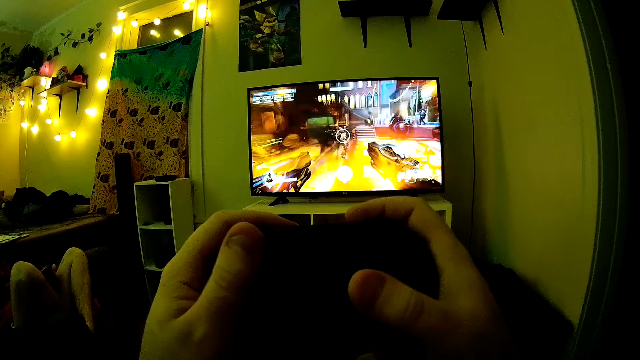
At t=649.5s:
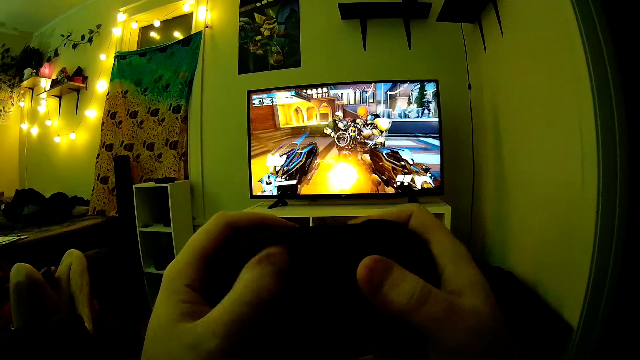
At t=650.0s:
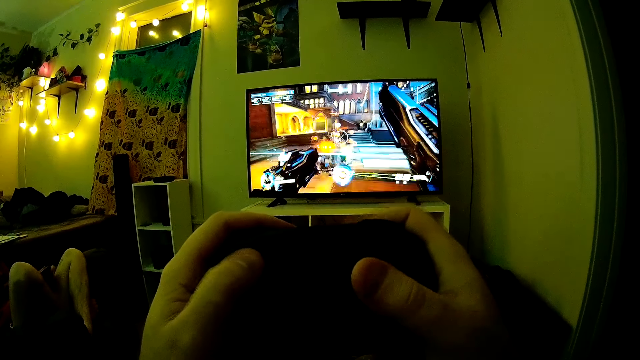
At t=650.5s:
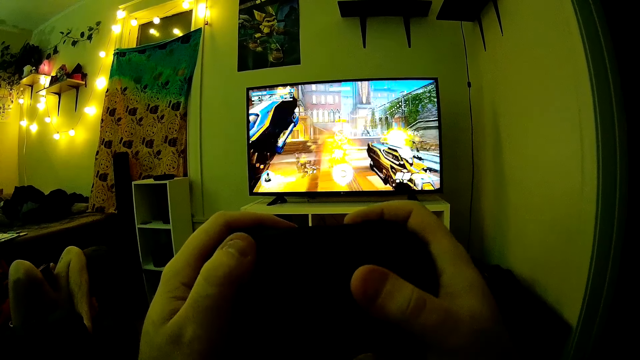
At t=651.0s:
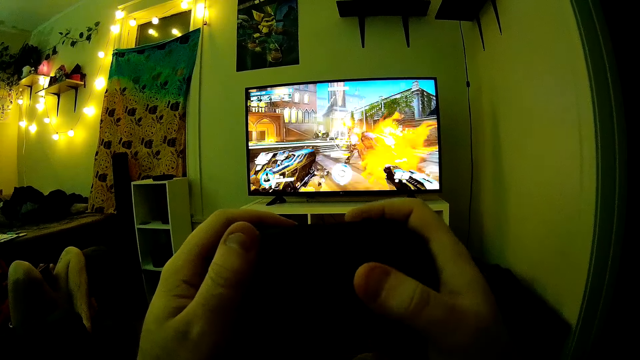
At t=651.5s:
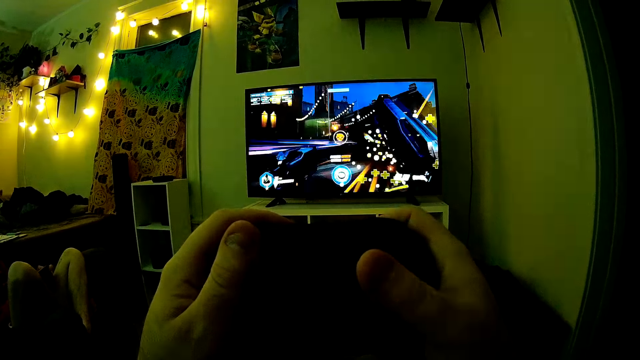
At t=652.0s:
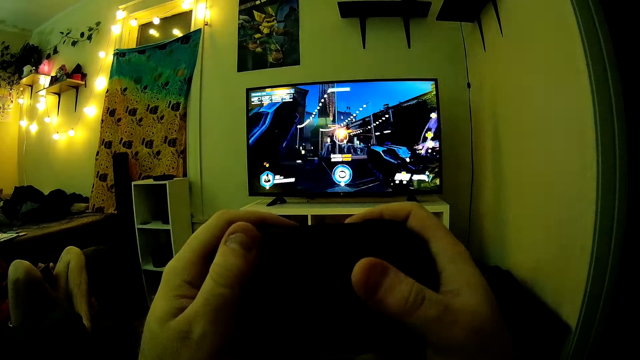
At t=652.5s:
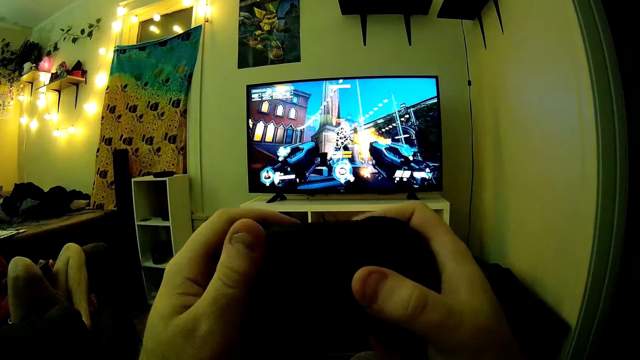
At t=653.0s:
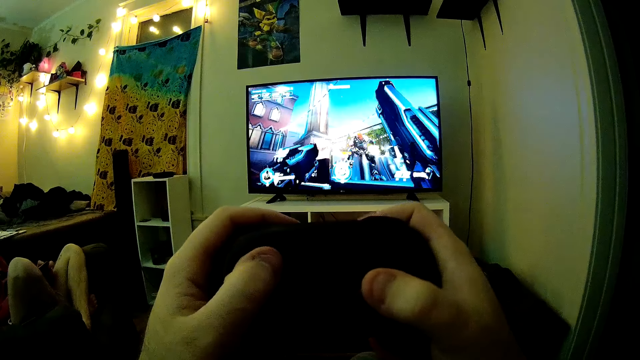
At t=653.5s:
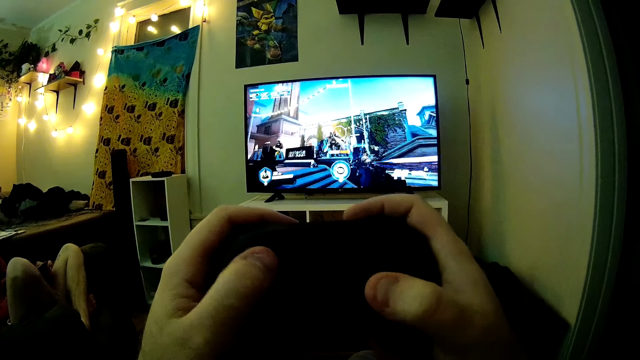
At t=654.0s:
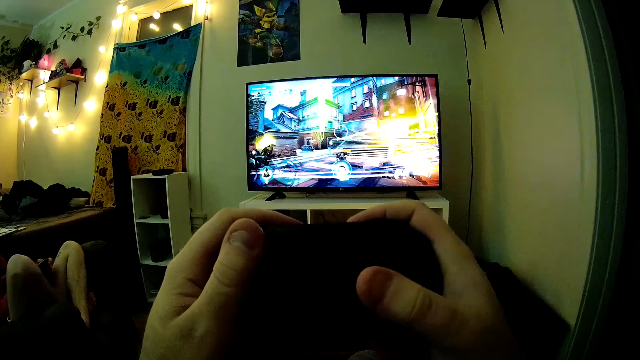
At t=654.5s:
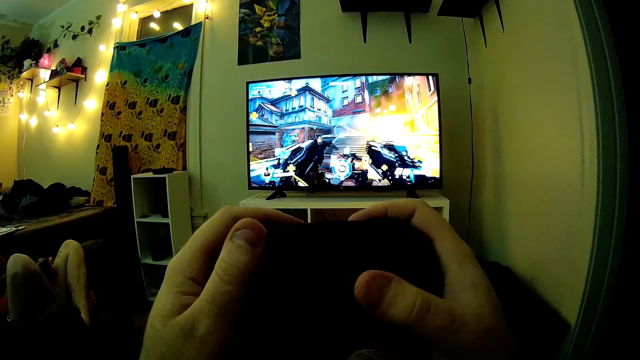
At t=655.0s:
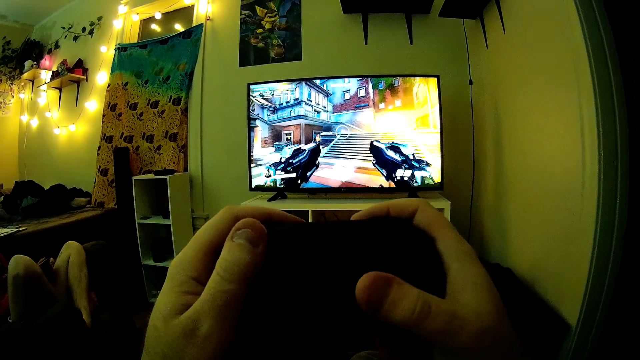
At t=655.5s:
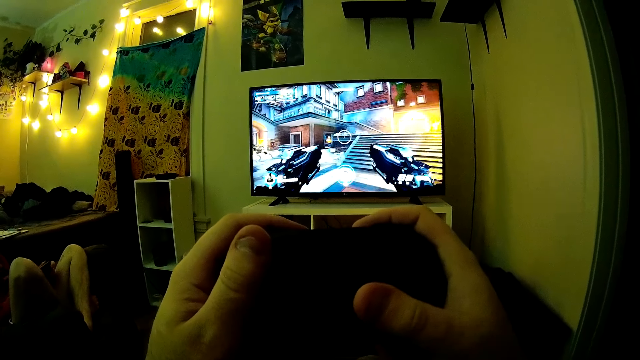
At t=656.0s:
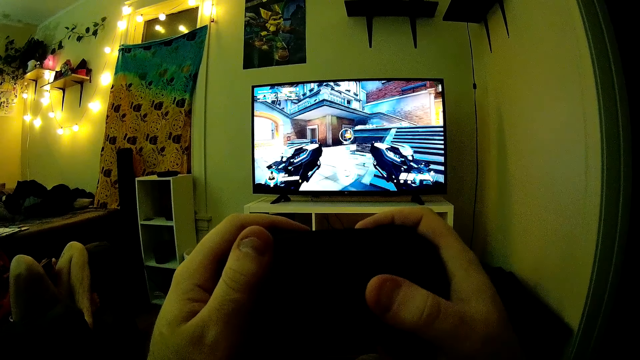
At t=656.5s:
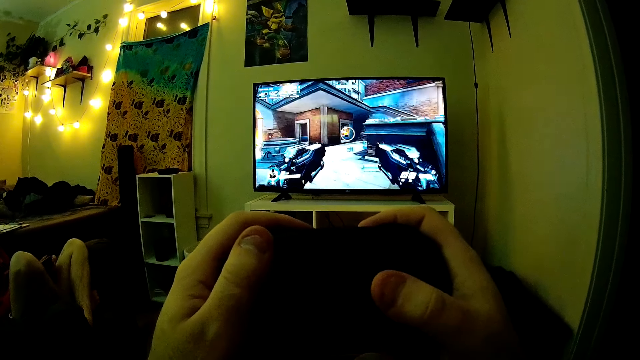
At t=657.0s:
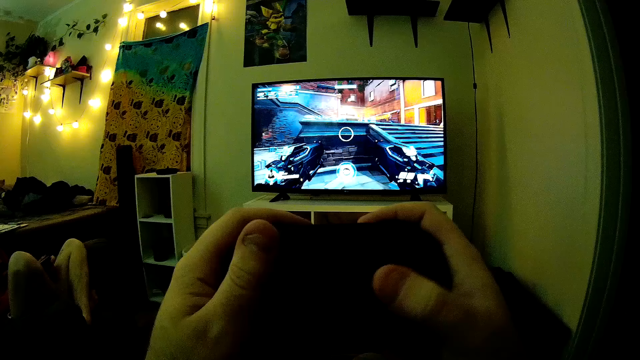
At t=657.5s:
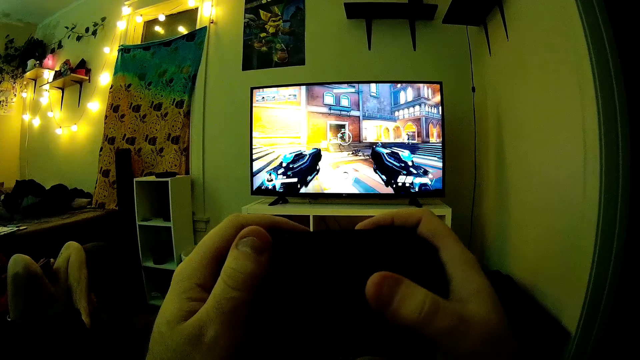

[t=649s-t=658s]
The camera wearer presses a button with the right hand. They press a button with the left hand.

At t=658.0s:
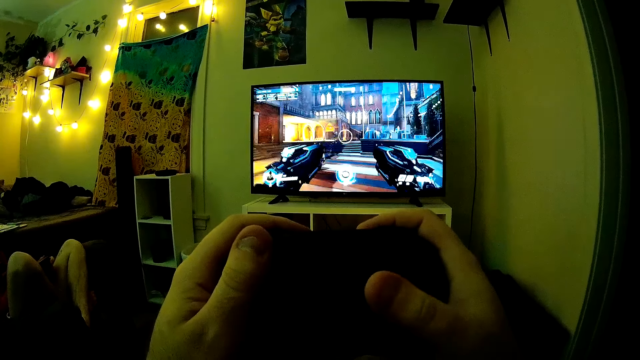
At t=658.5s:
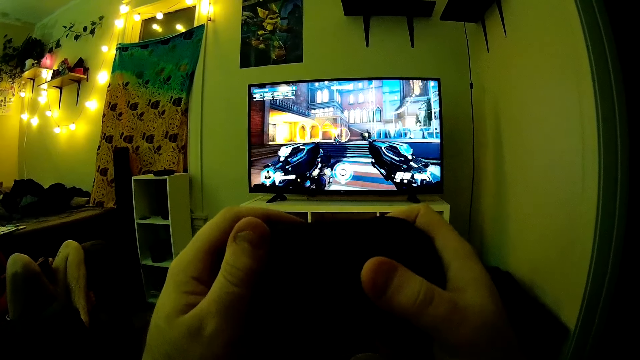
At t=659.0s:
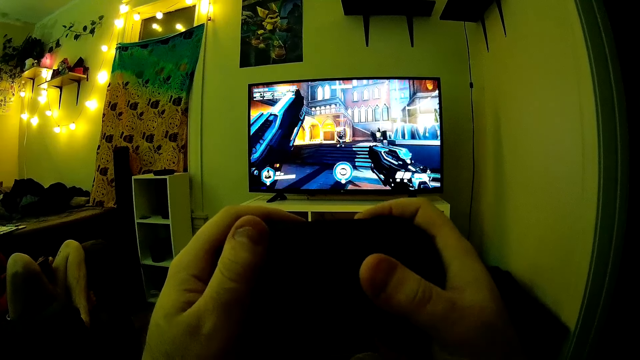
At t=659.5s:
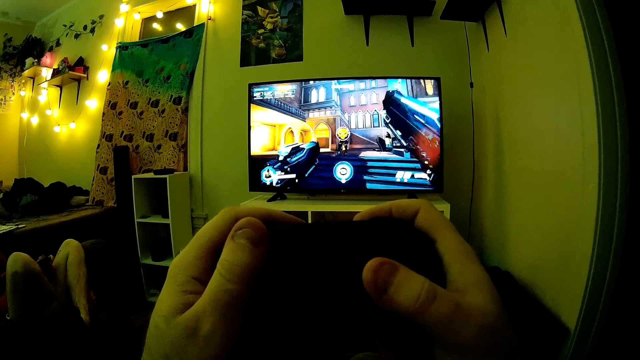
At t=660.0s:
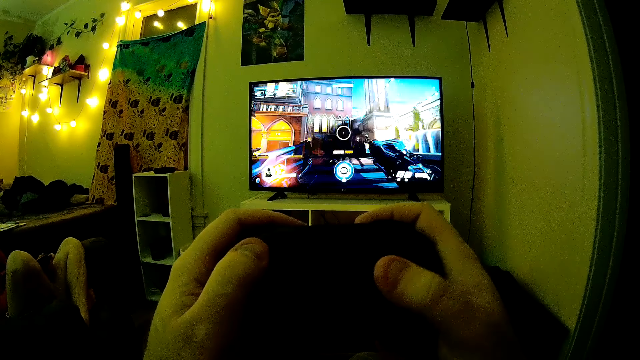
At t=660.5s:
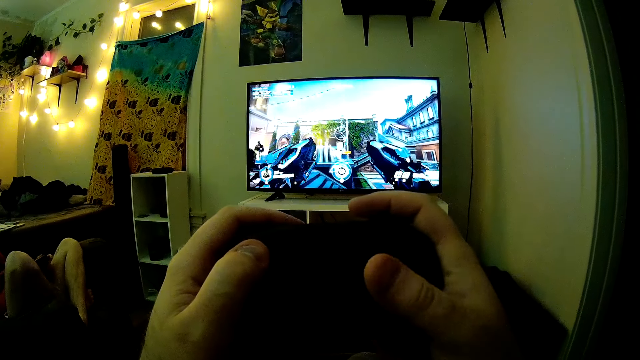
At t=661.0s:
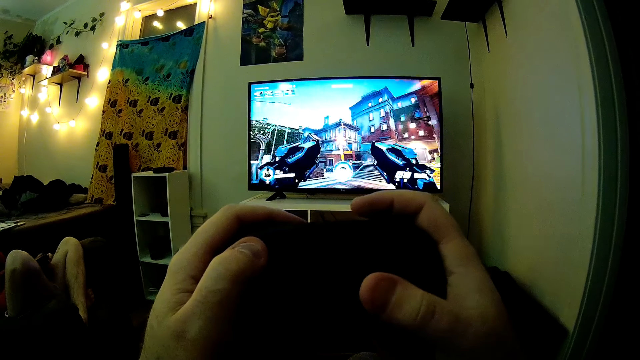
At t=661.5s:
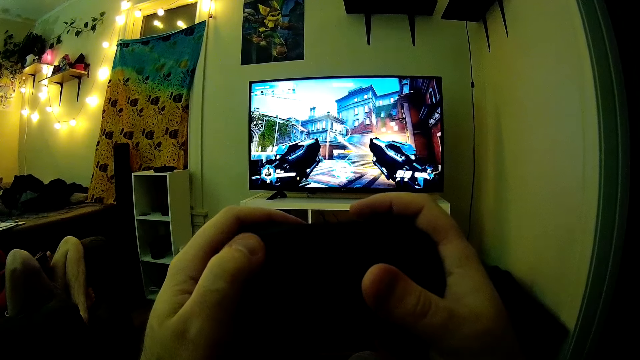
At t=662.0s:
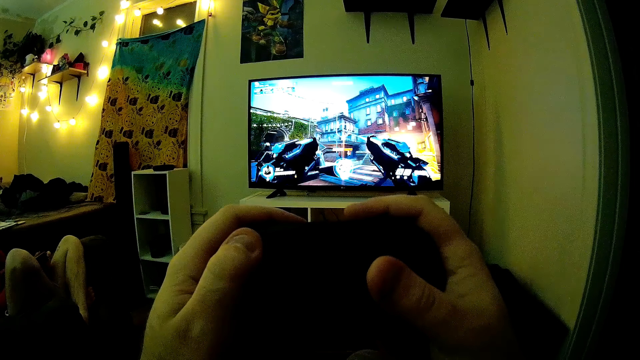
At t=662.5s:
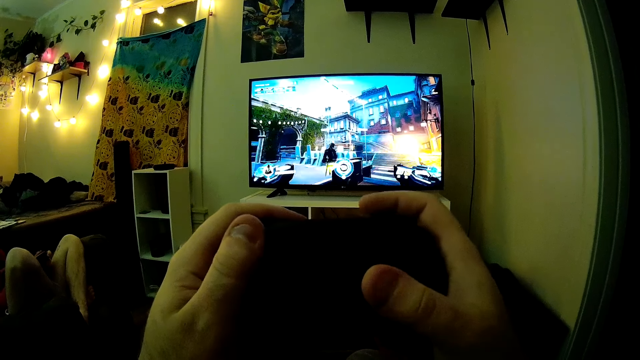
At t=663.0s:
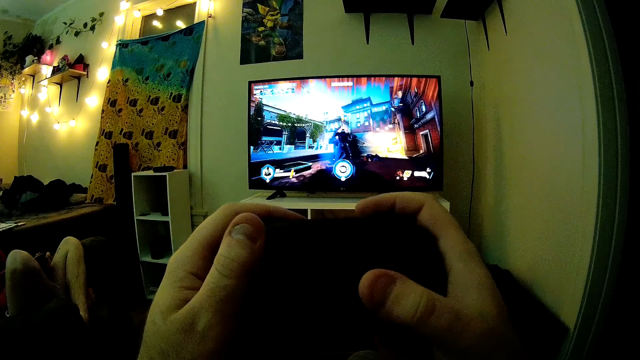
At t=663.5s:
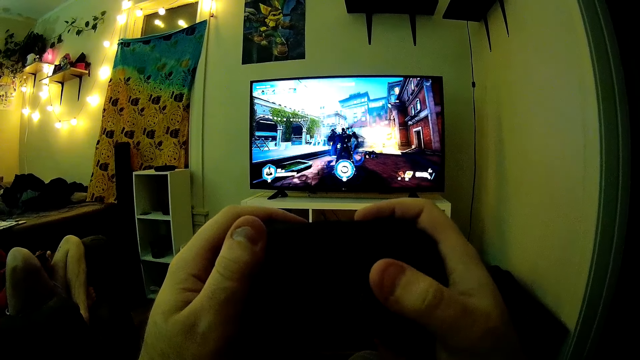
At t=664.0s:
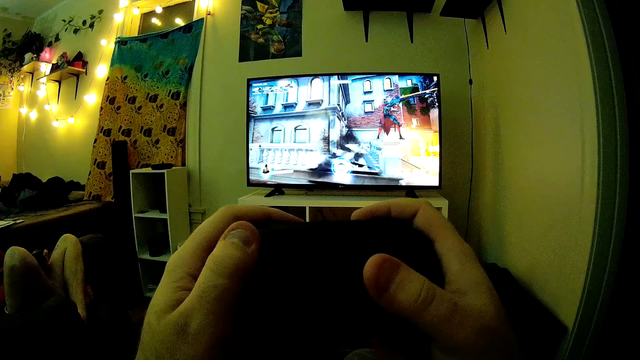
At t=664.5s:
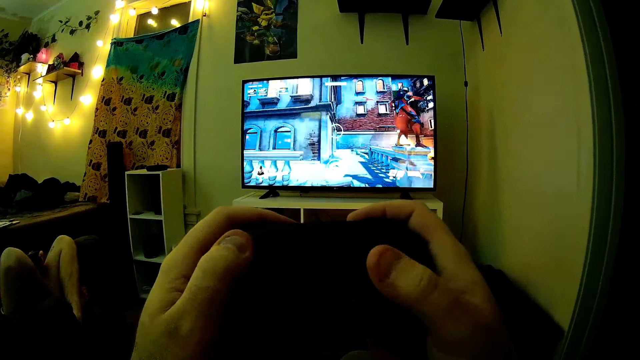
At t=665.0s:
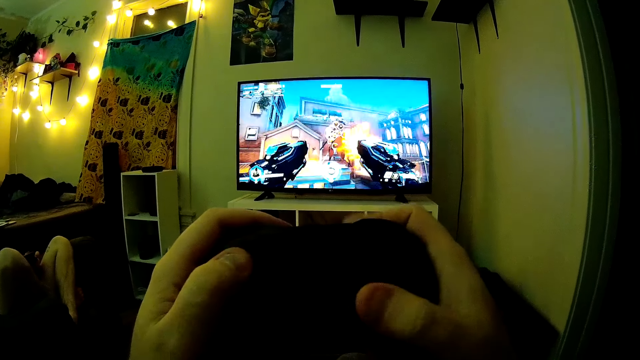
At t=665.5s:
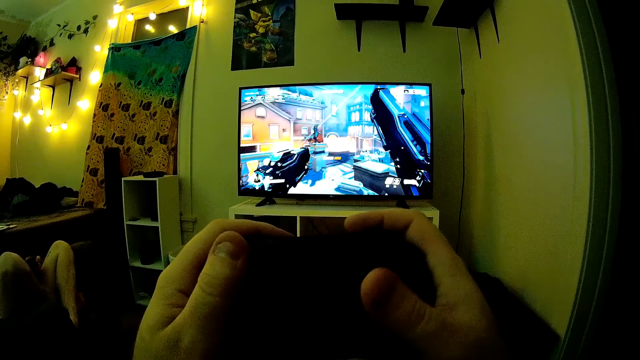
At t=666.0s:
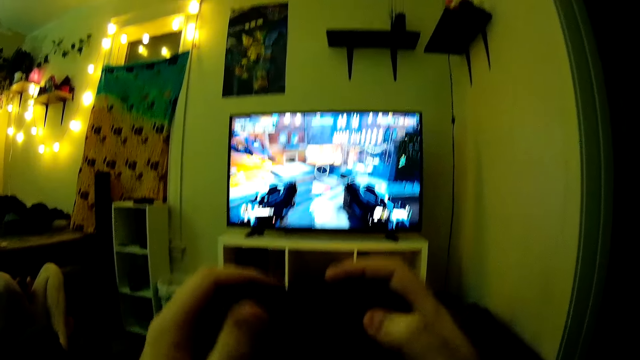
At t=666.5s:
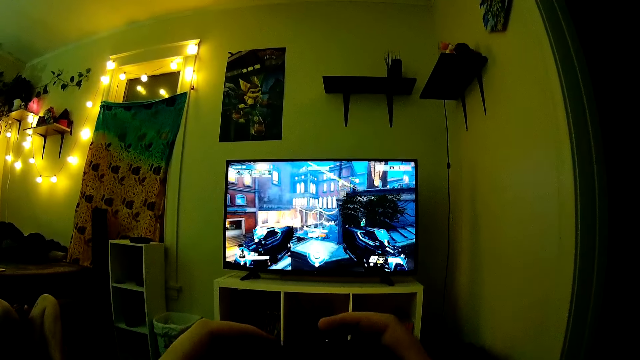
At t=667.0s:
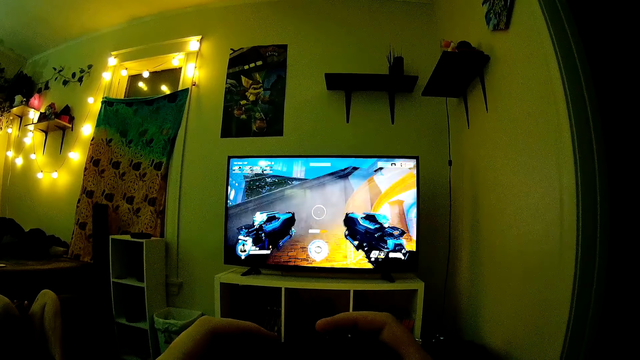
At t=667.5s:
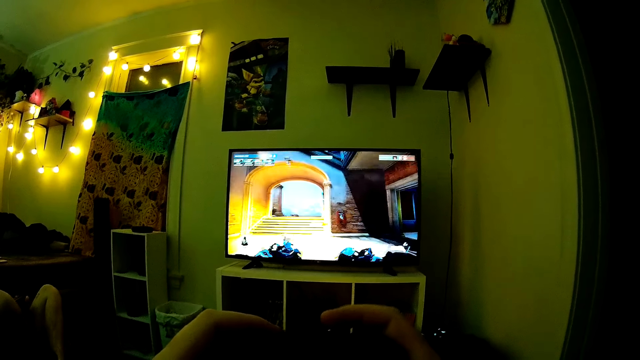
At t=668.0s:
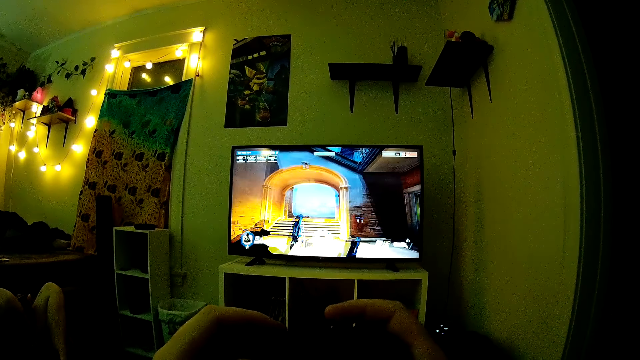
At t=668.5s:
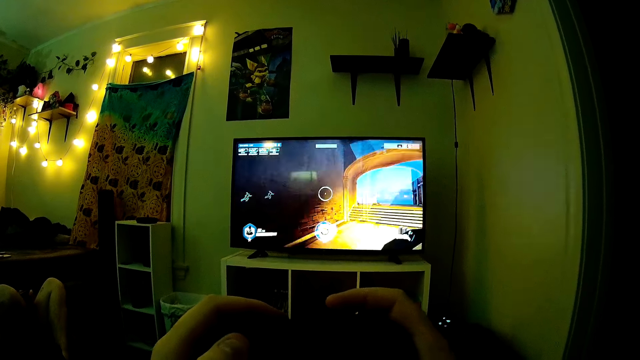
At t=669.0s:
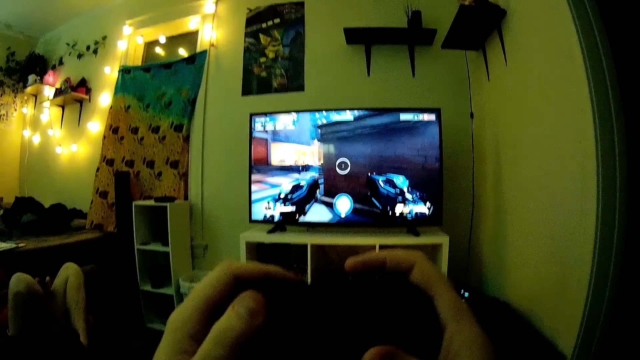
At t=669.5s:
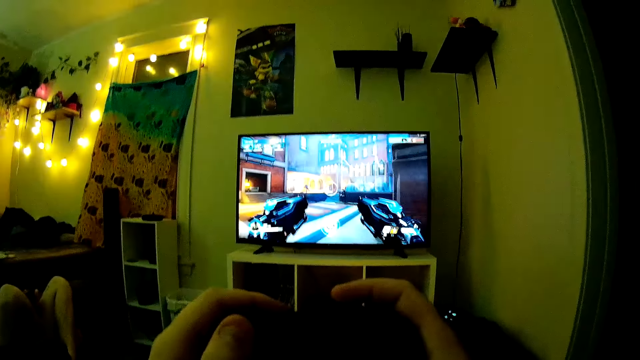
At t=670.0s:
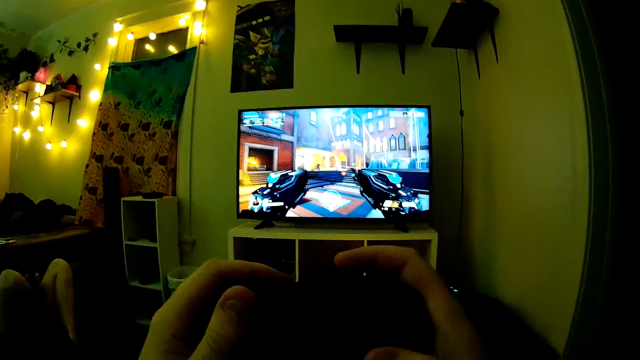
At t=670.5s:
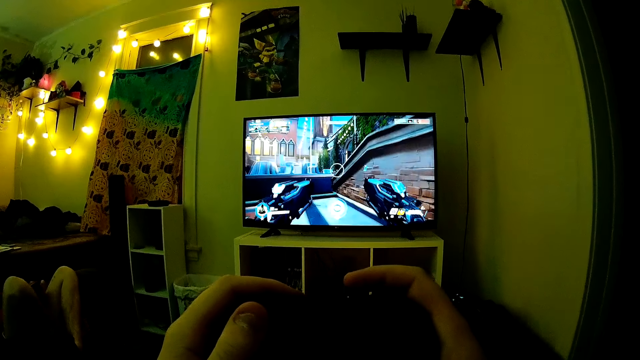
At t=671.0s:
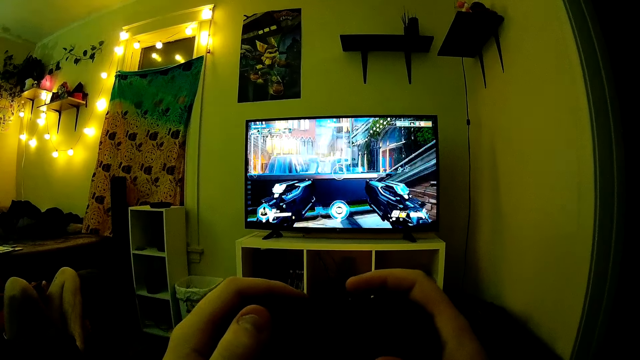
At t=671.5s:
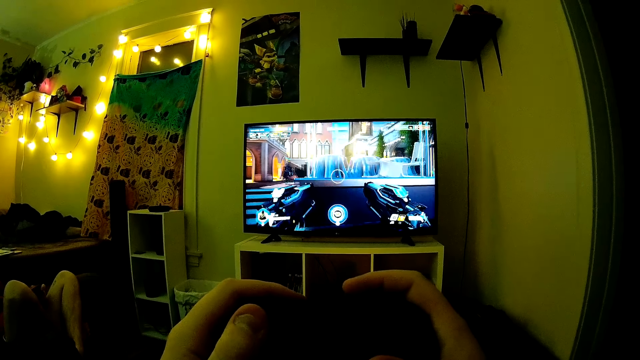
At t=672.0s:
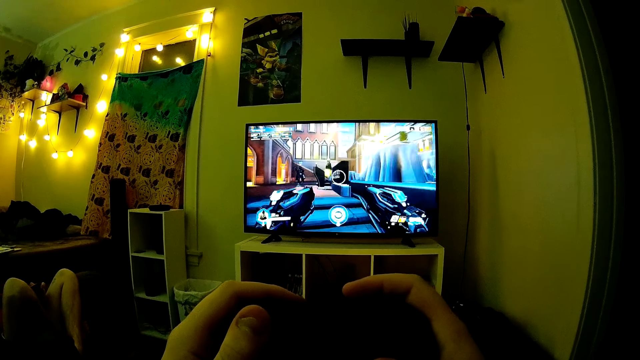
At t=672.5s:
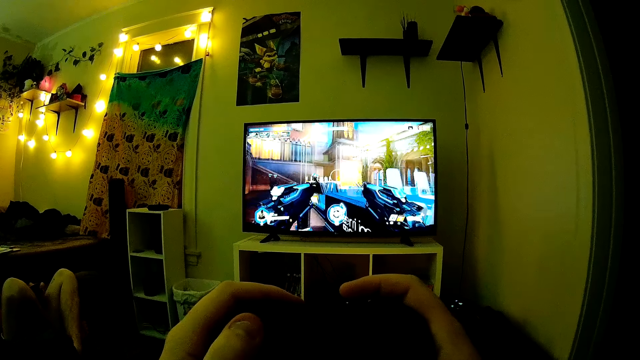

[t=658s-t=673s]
The camera wearer presses a button with the right hand. They press a button with the left hand. They press a button with the right hand.
